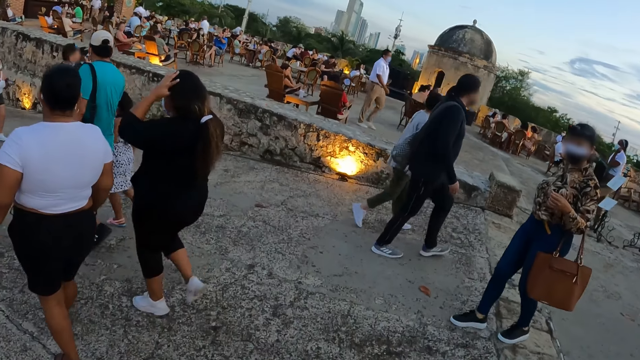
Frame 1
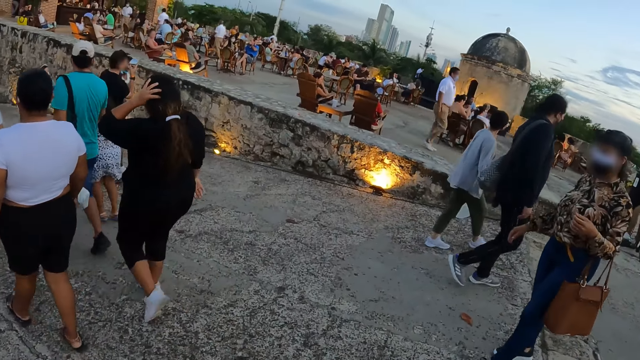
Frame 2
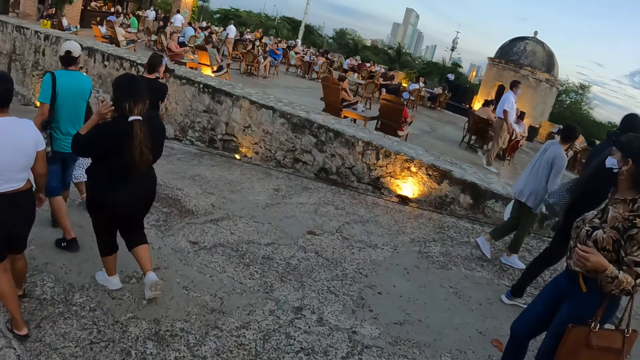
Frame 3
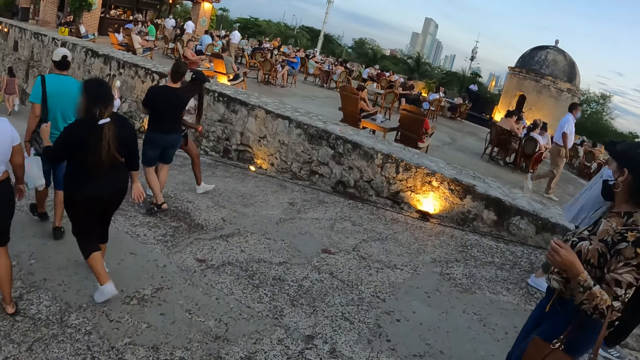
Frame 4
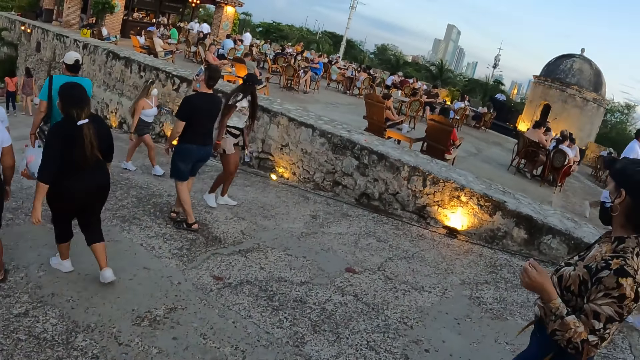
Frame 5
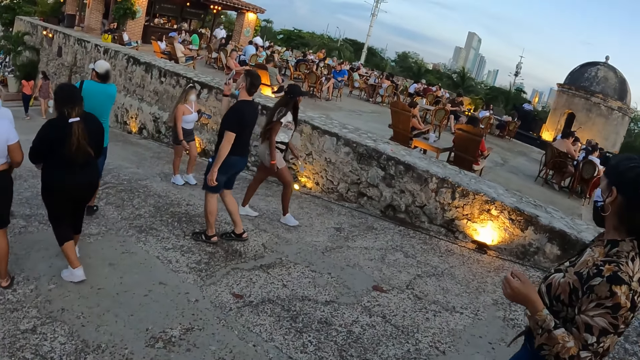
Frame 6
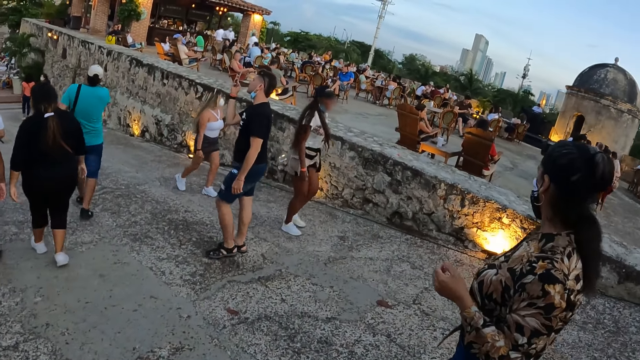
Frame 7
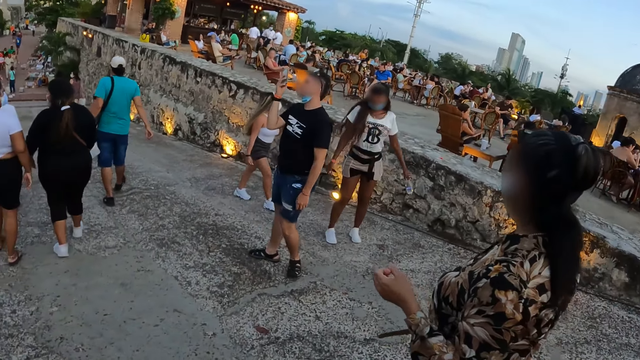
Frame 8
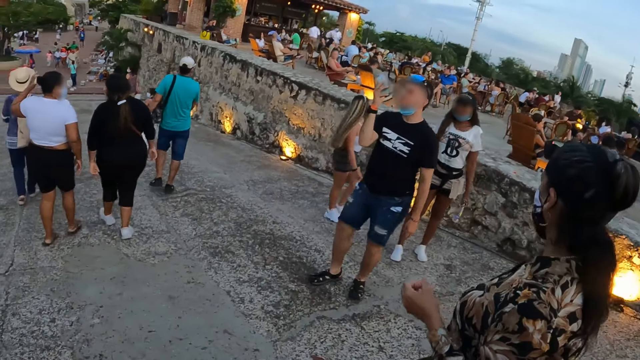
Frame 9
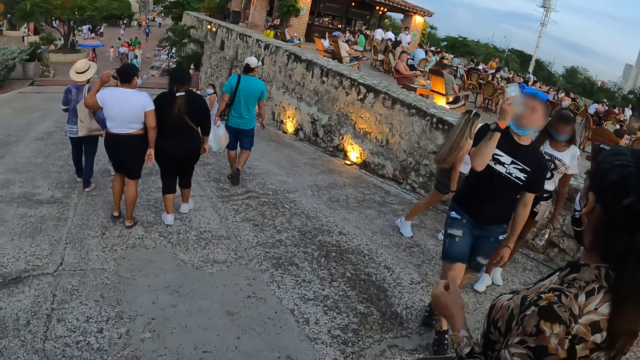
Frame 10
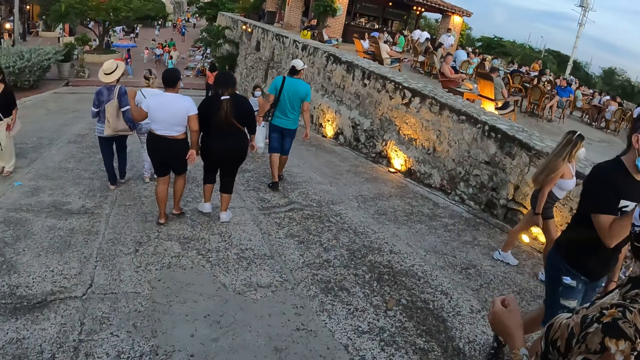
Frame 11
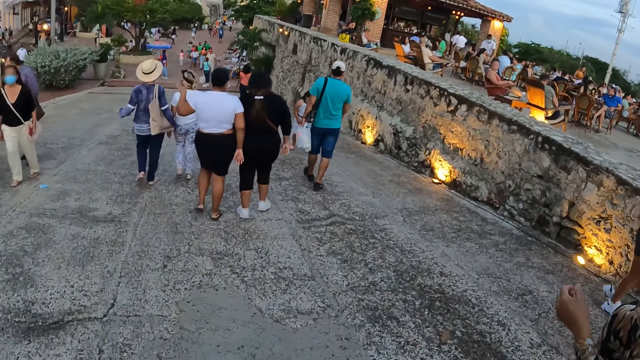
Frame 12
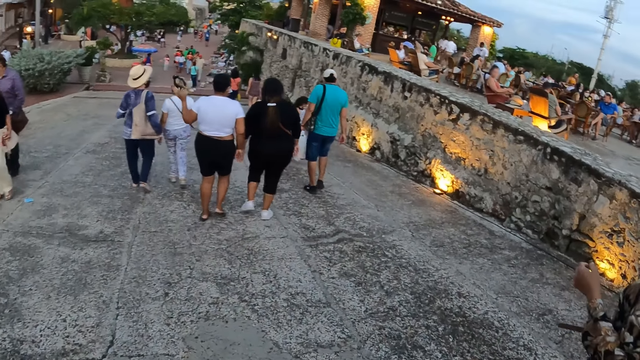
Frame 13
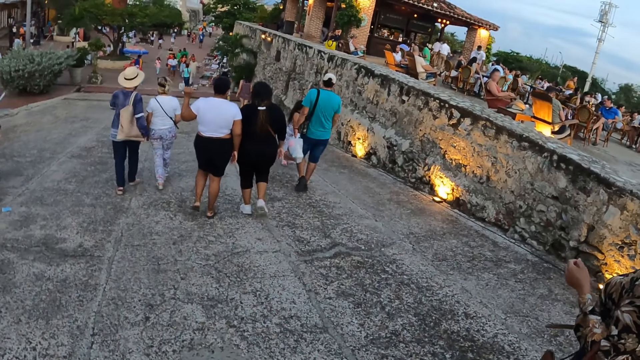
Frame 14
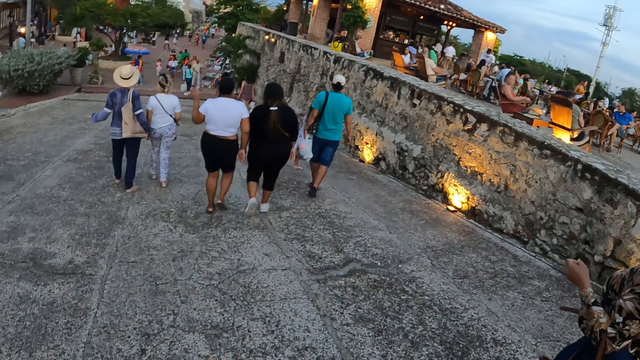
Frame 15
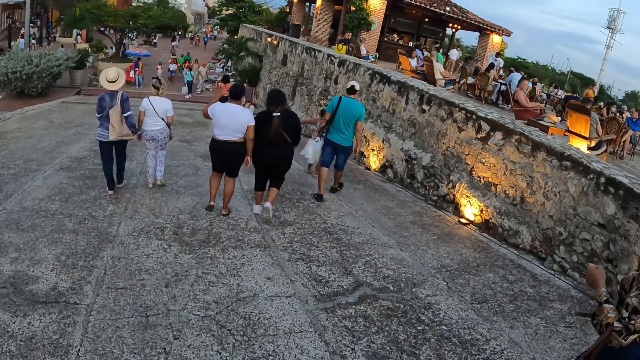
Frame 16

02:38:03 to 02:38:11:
The camera wearer walks around.

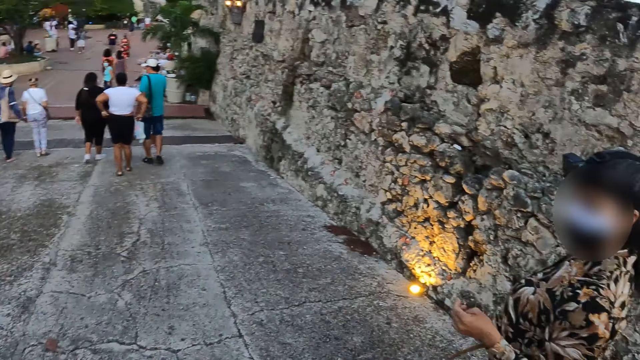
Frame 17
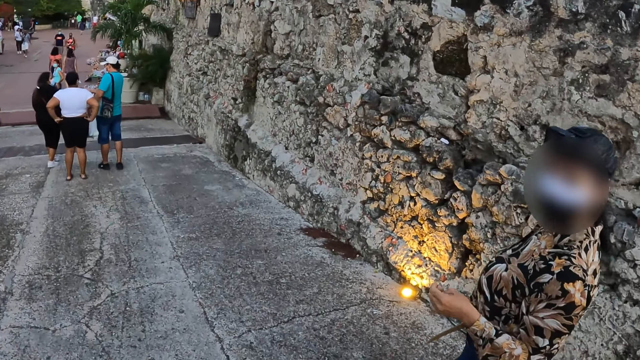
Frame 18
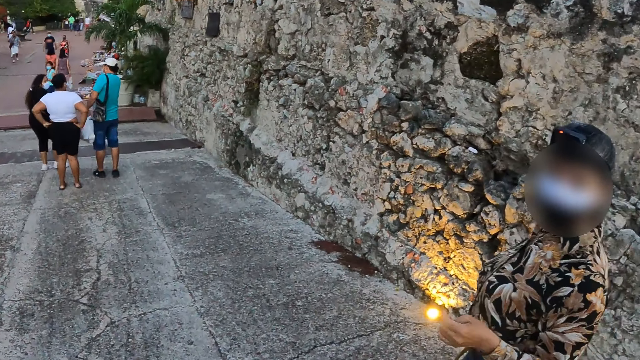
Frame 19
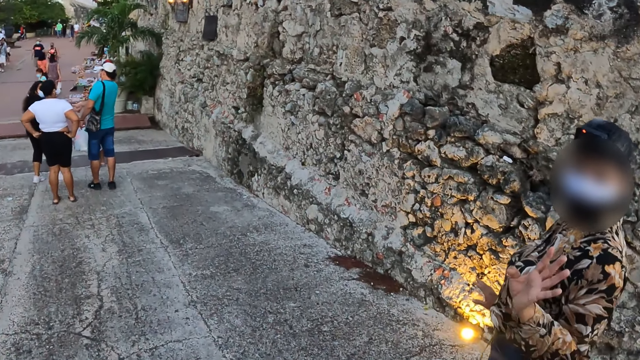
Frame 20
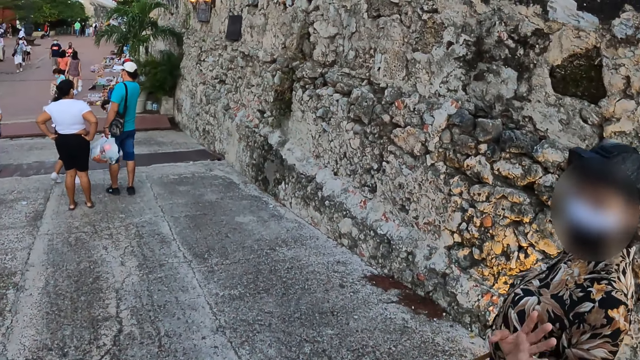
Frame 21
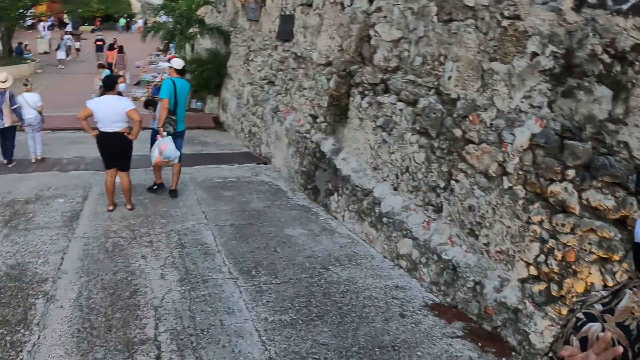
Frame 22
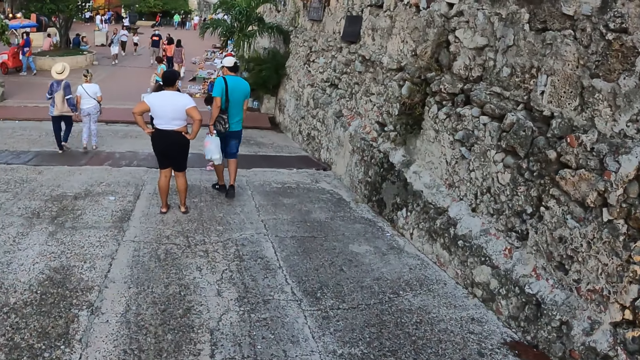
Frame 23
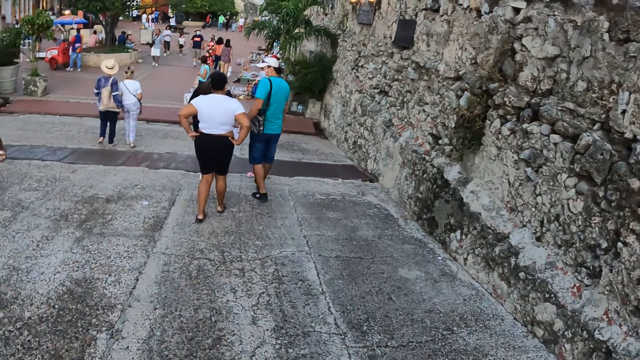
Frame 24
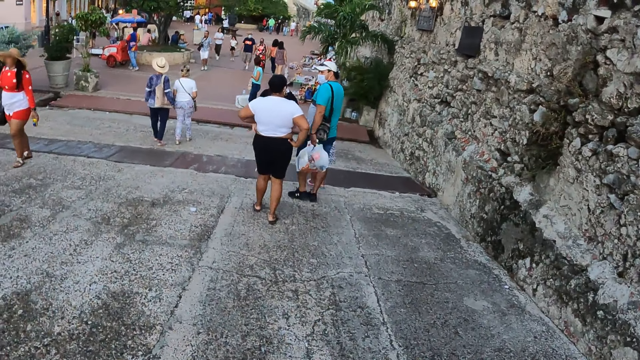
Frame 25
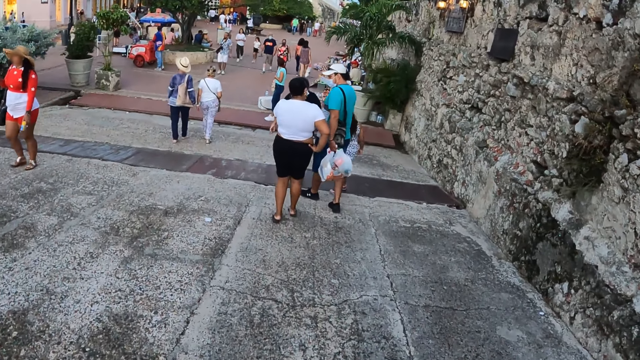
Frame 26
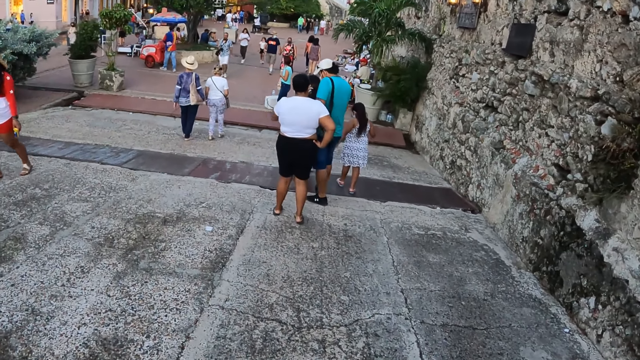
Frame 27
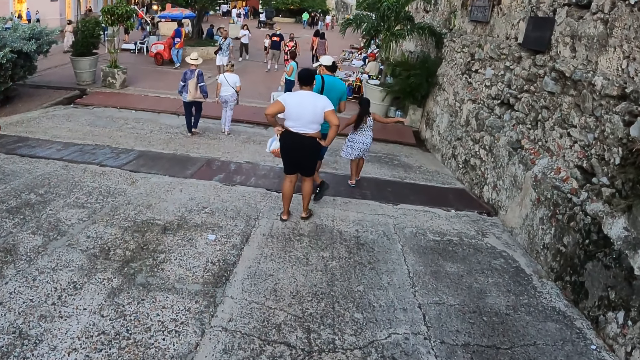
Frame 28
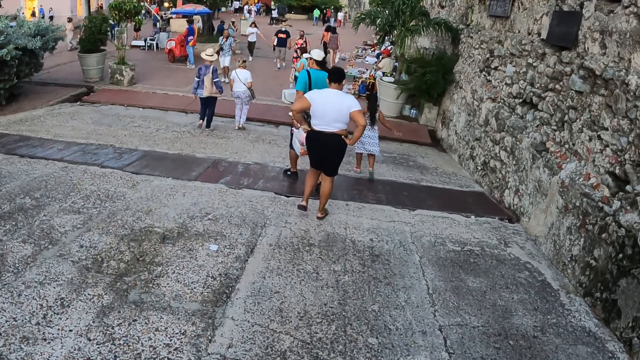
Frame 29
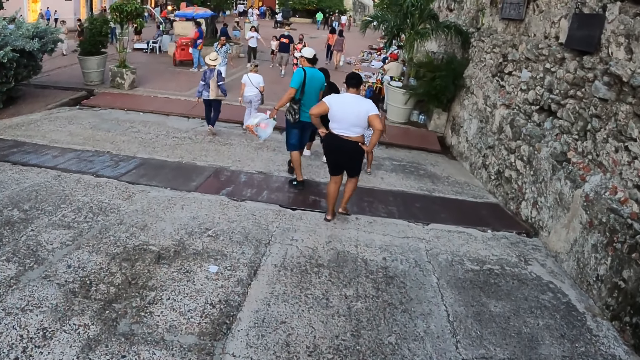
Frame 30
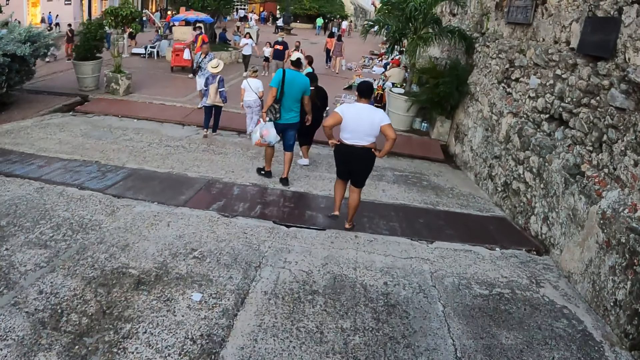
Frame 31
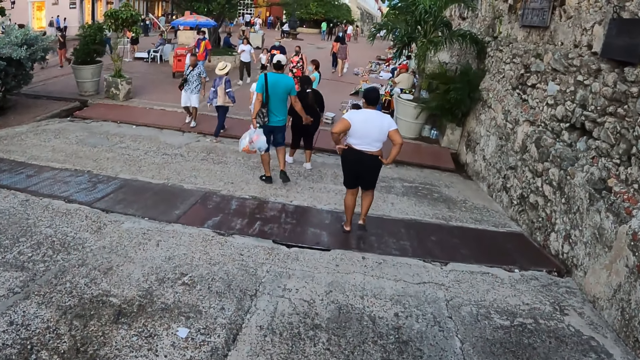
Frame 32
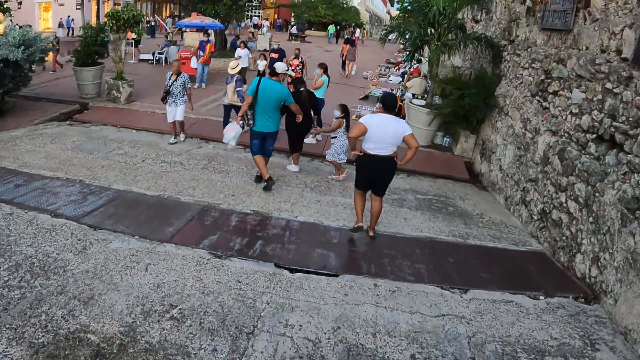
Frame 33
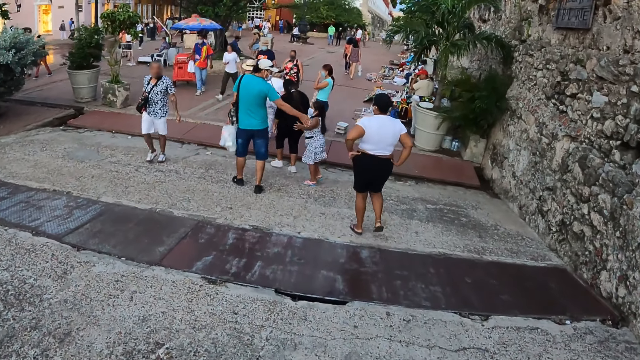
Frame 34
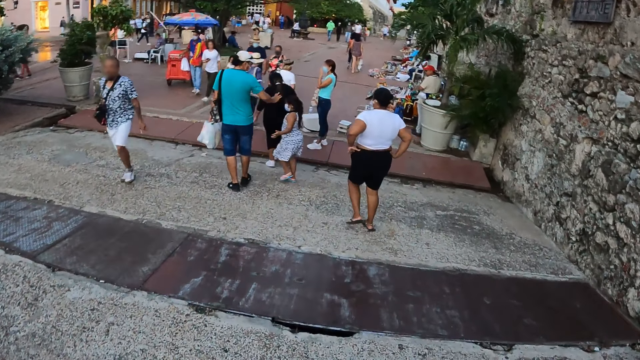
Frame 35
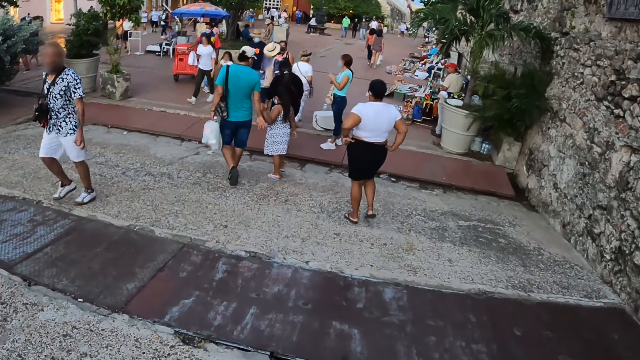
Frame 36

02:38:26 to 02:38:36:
A lady stretches a hand. The camera wearer talks to the lady. They walk around.

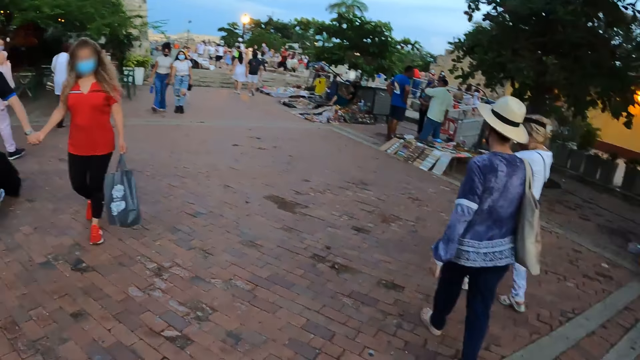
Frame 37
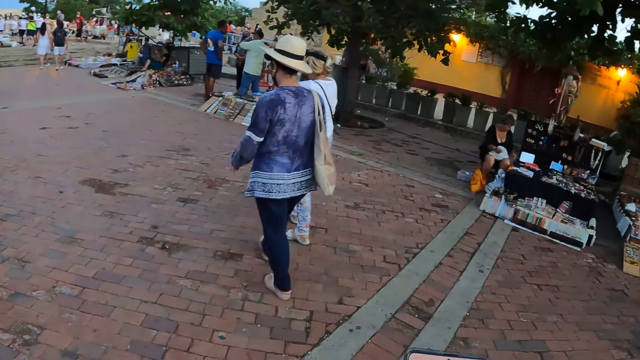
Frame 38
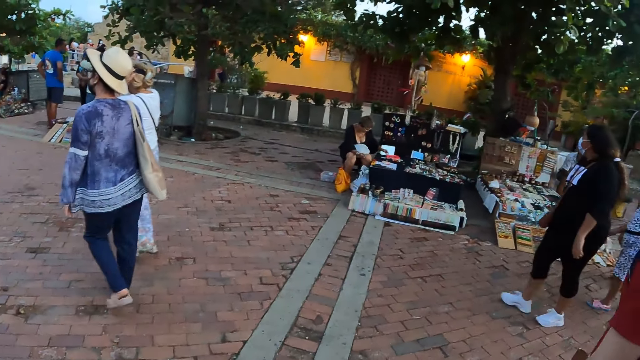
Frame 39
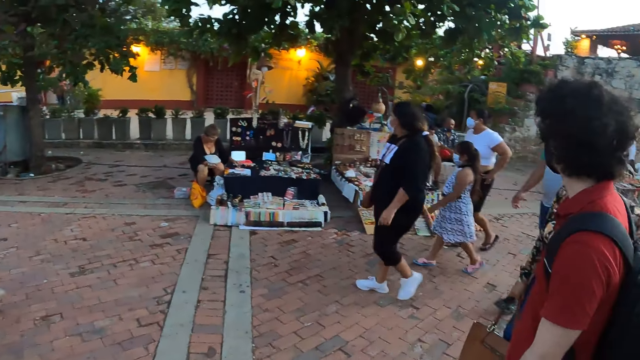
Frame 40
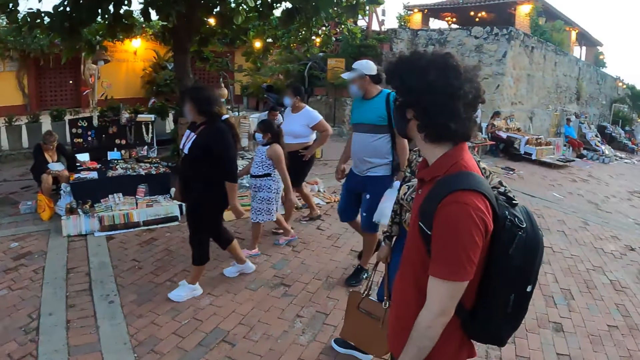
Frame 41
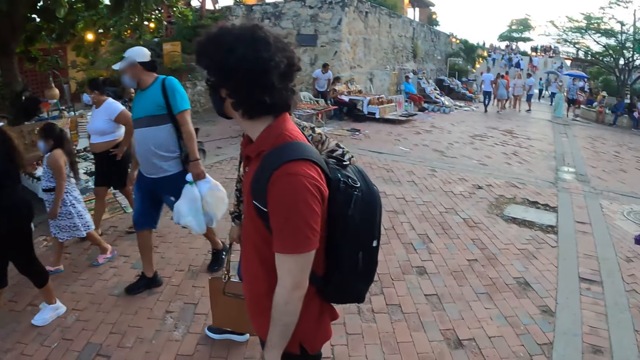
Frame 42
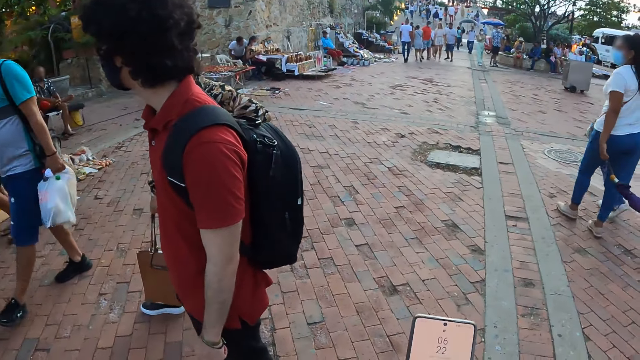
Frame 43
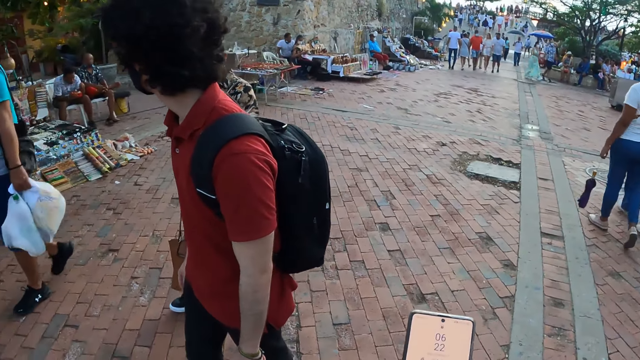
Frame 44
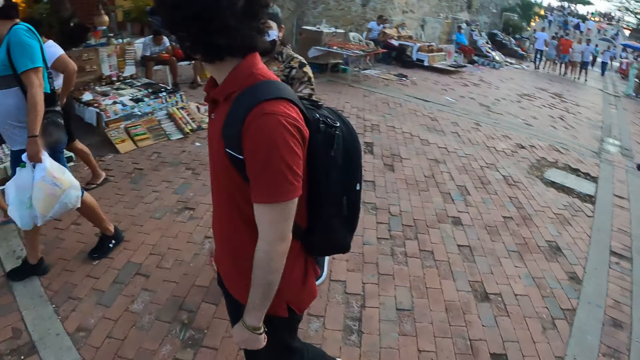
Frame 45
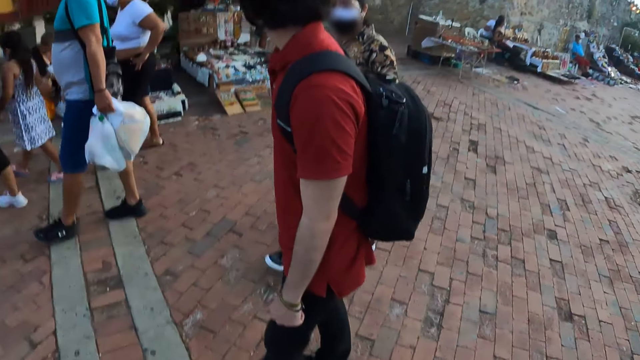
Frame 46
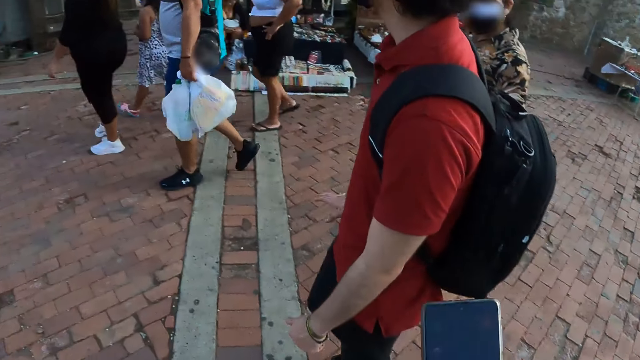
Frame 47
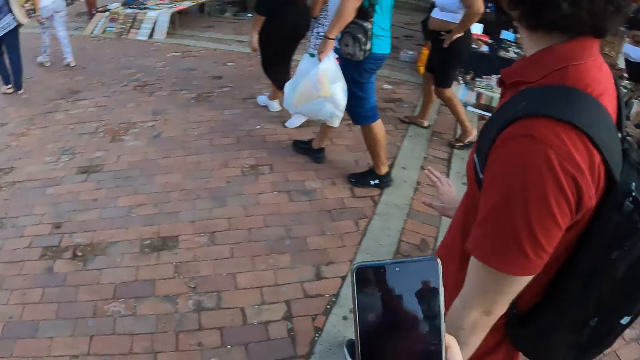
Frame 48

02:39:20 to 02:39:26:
The camera wearer looks around. They hold a phone. They walk.
